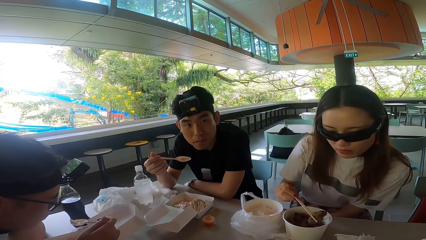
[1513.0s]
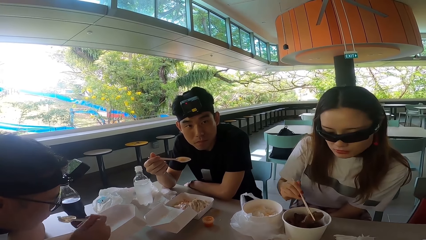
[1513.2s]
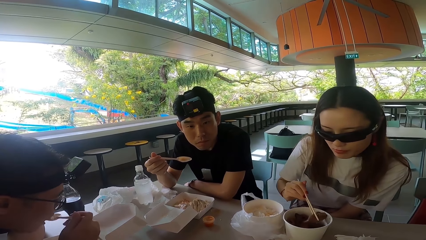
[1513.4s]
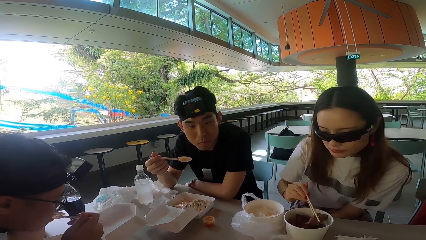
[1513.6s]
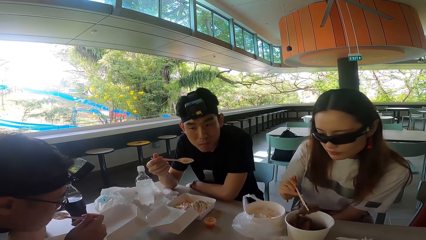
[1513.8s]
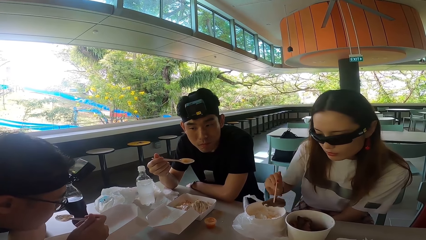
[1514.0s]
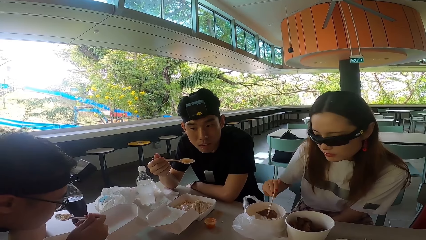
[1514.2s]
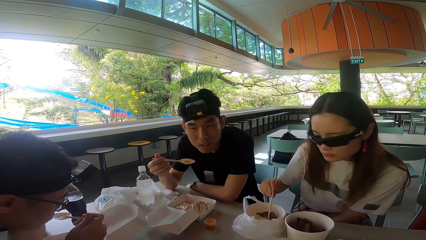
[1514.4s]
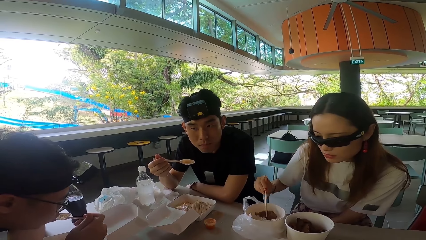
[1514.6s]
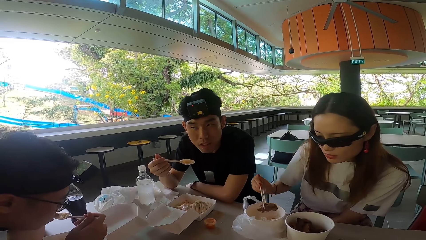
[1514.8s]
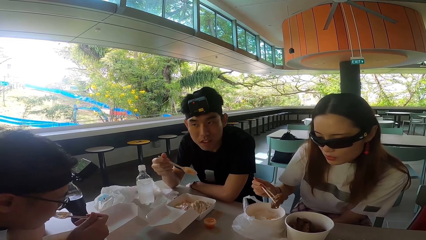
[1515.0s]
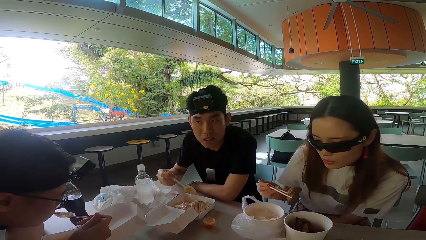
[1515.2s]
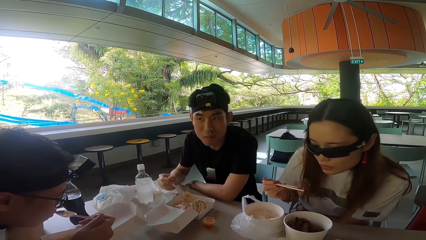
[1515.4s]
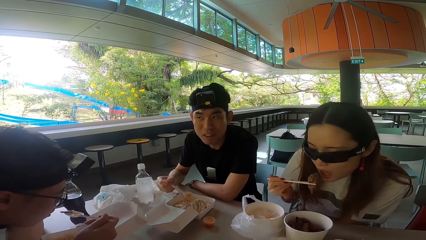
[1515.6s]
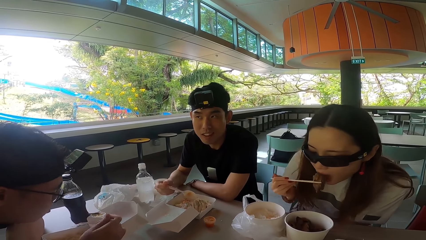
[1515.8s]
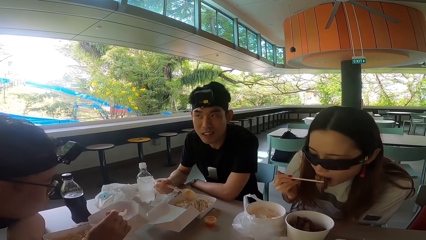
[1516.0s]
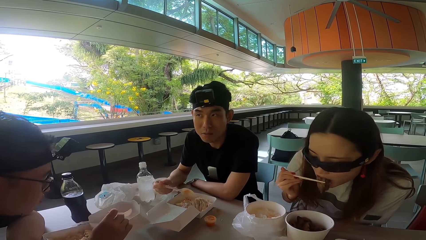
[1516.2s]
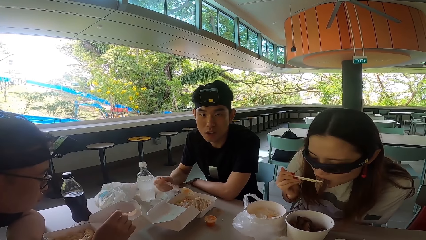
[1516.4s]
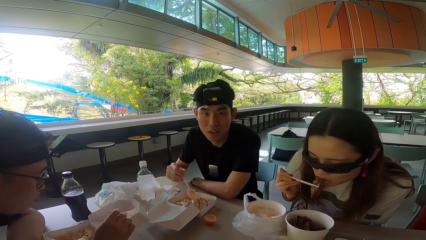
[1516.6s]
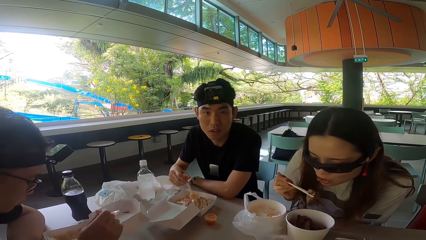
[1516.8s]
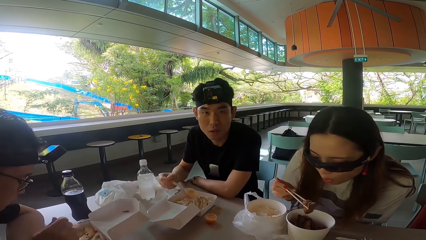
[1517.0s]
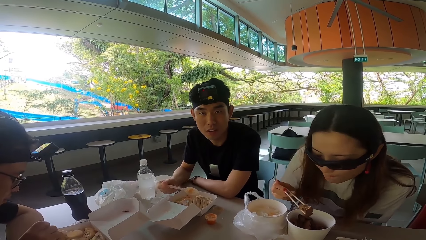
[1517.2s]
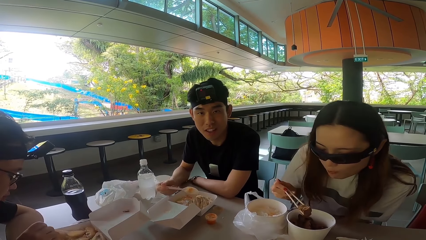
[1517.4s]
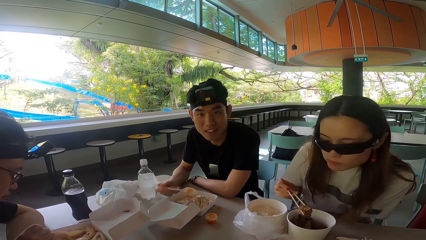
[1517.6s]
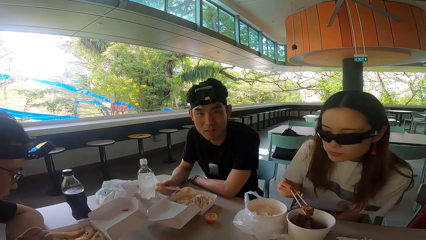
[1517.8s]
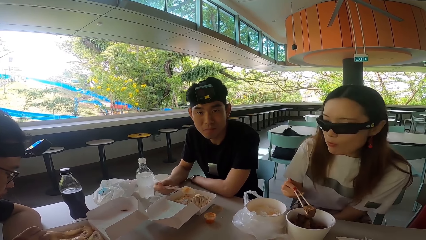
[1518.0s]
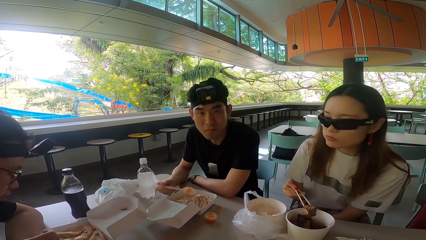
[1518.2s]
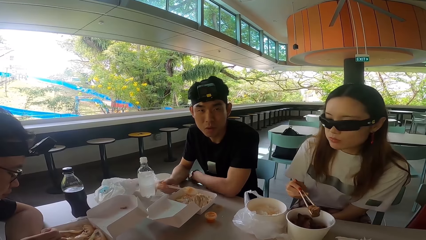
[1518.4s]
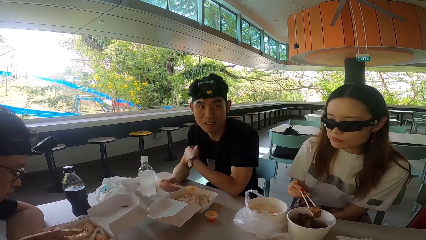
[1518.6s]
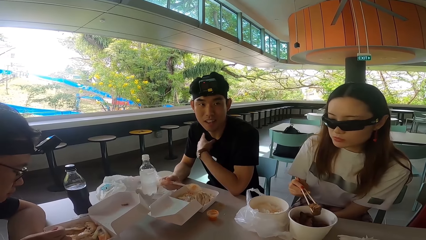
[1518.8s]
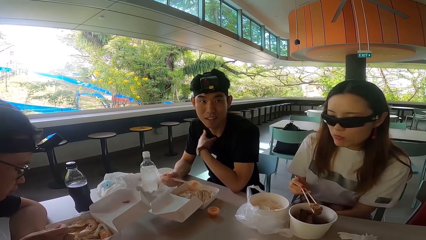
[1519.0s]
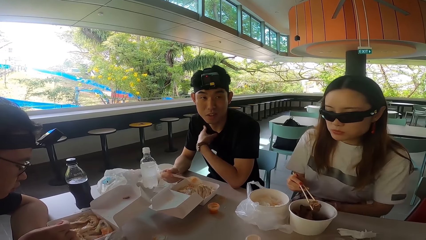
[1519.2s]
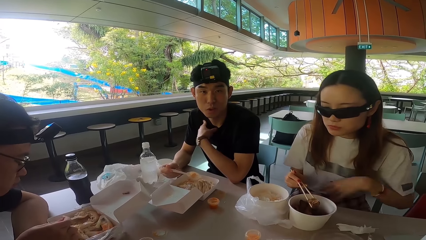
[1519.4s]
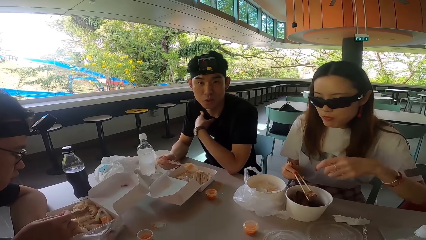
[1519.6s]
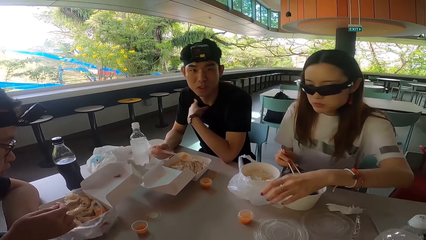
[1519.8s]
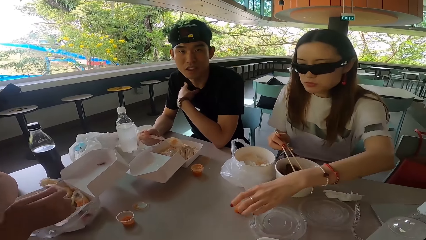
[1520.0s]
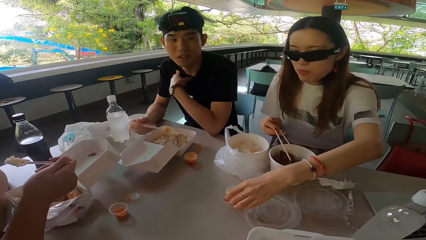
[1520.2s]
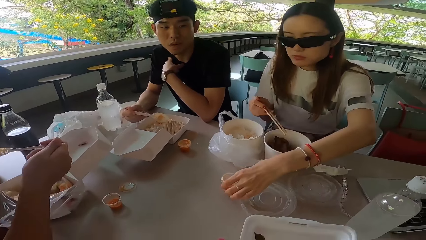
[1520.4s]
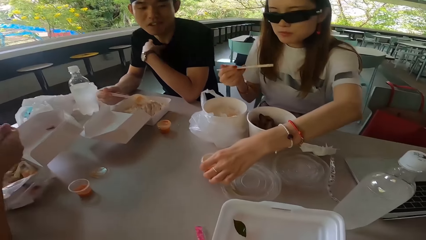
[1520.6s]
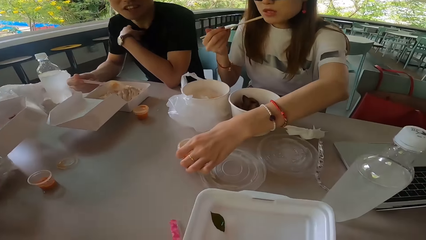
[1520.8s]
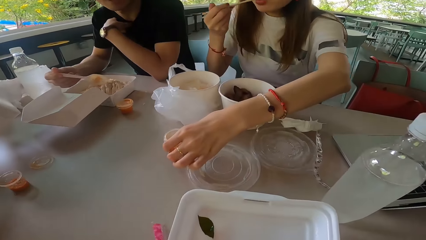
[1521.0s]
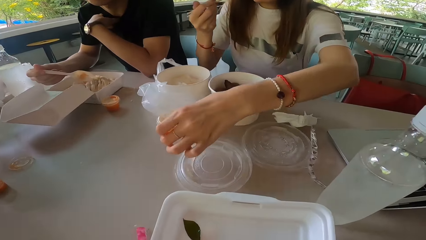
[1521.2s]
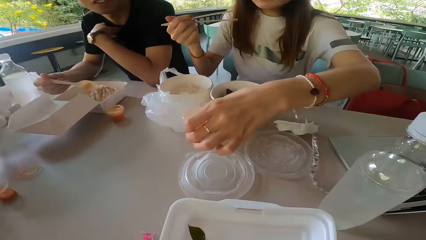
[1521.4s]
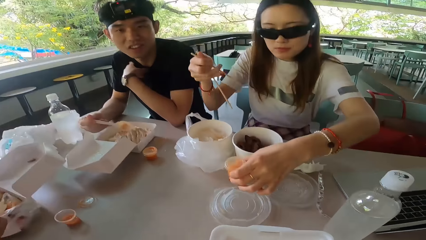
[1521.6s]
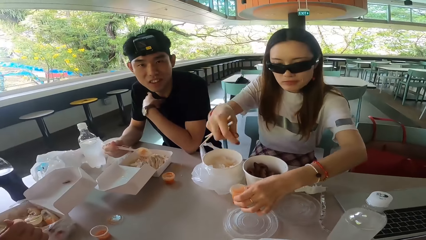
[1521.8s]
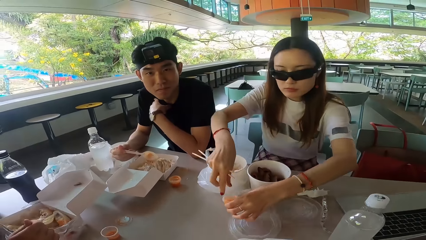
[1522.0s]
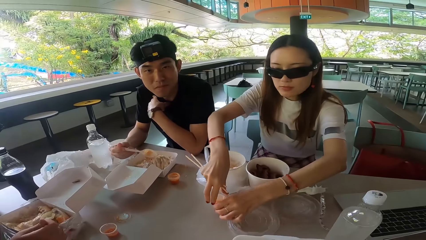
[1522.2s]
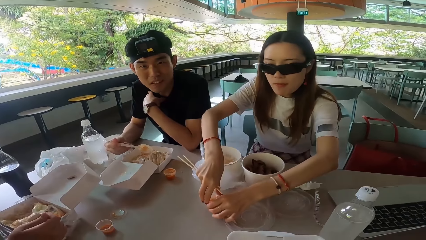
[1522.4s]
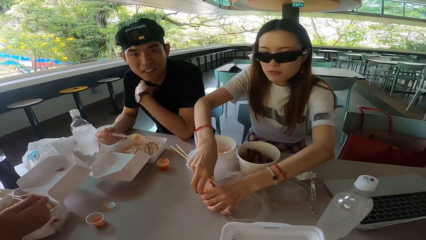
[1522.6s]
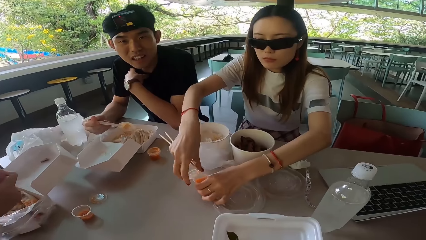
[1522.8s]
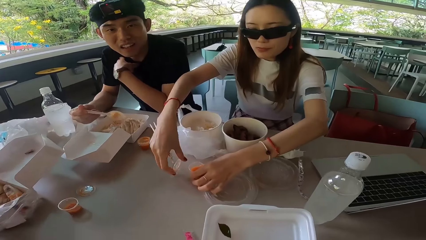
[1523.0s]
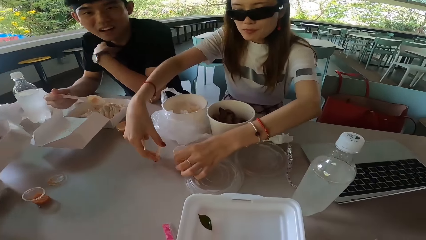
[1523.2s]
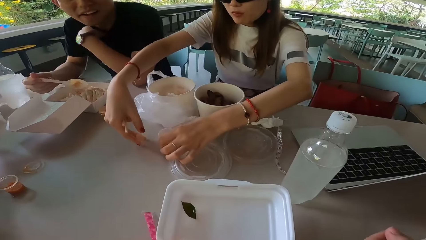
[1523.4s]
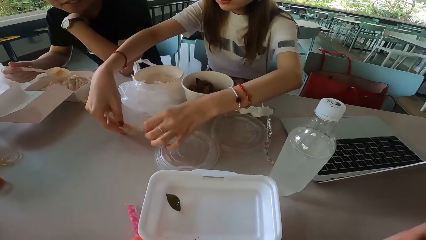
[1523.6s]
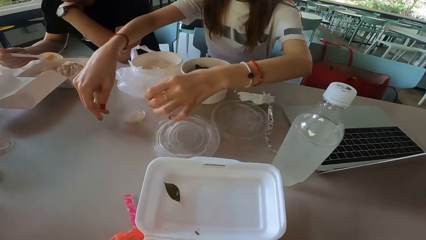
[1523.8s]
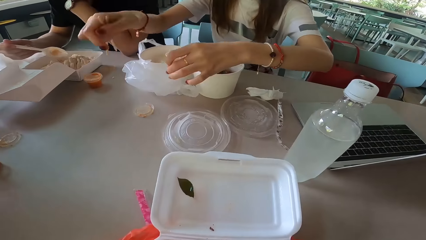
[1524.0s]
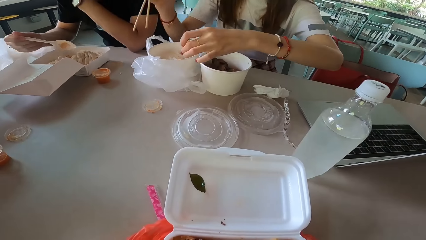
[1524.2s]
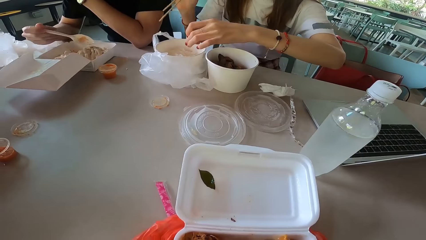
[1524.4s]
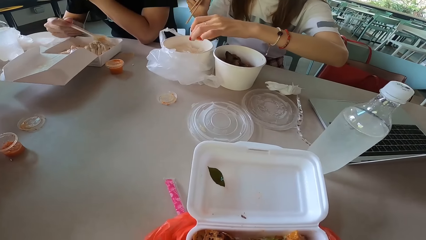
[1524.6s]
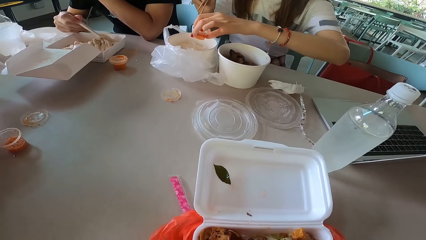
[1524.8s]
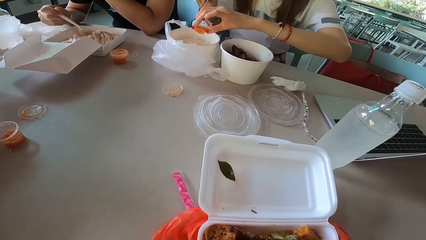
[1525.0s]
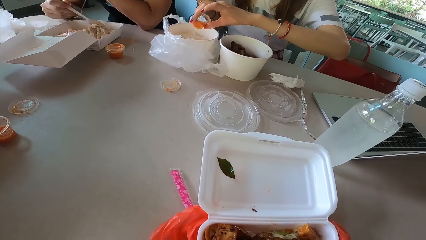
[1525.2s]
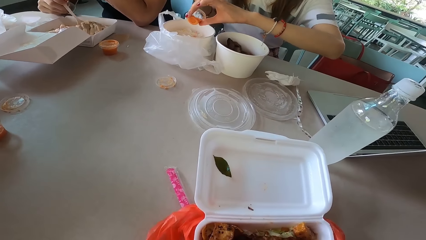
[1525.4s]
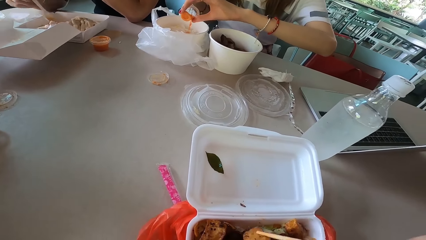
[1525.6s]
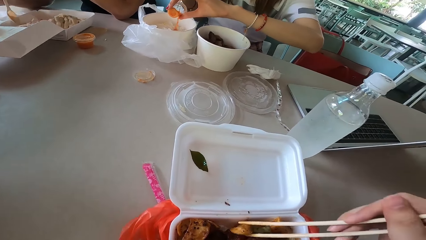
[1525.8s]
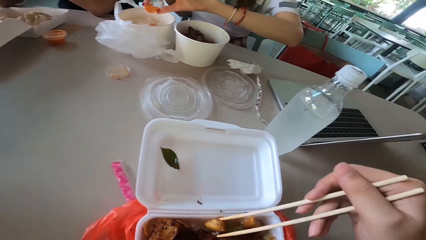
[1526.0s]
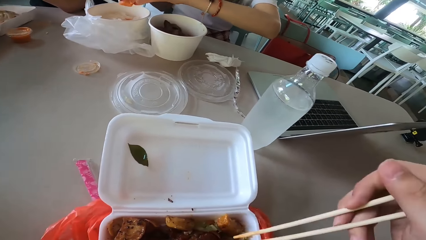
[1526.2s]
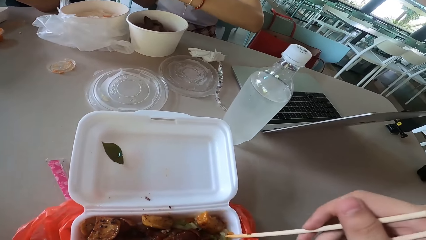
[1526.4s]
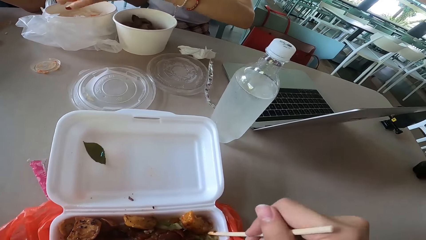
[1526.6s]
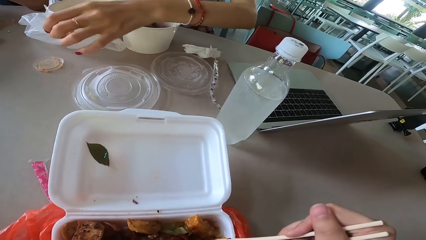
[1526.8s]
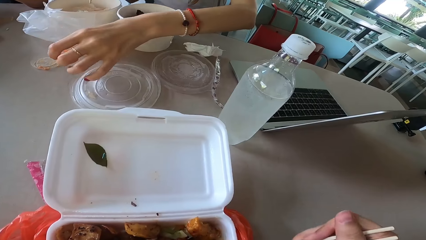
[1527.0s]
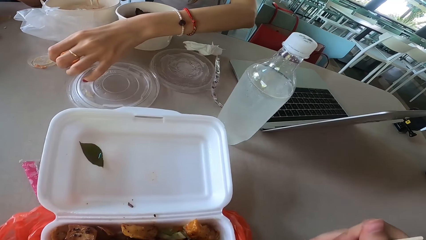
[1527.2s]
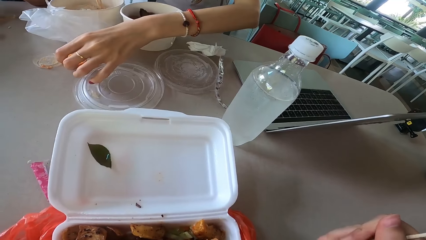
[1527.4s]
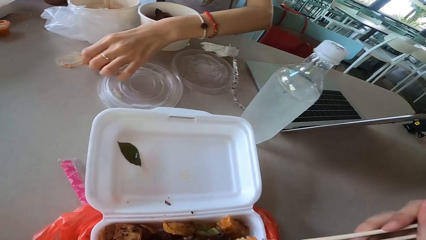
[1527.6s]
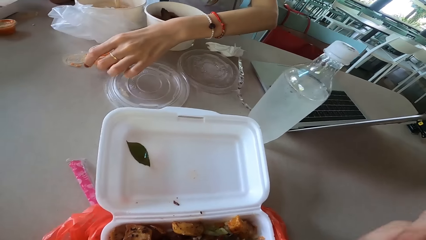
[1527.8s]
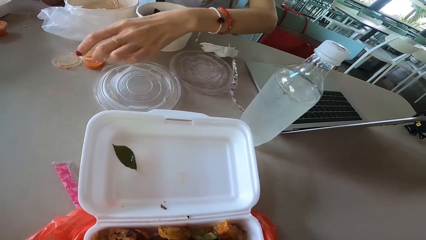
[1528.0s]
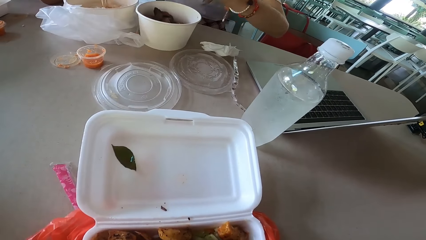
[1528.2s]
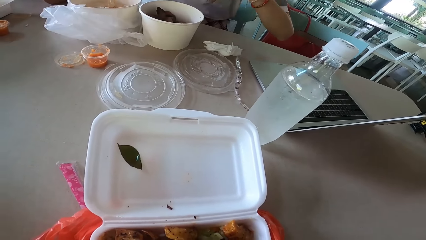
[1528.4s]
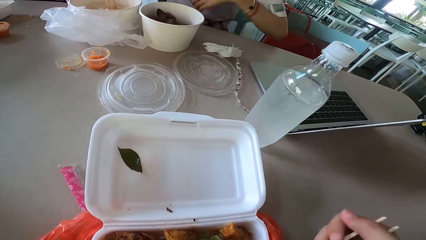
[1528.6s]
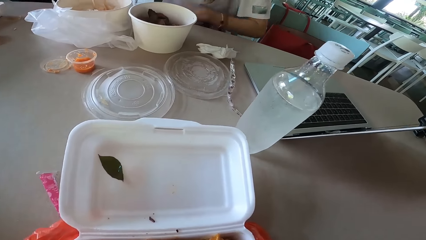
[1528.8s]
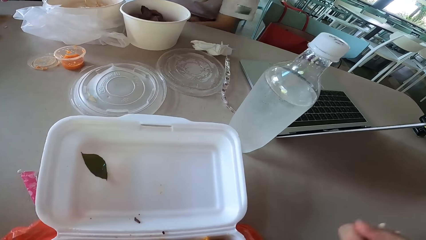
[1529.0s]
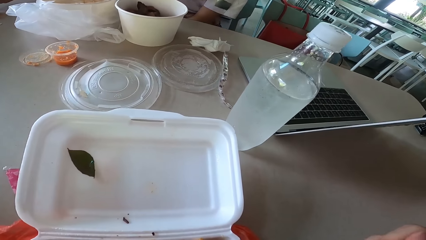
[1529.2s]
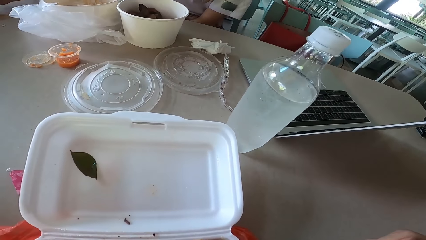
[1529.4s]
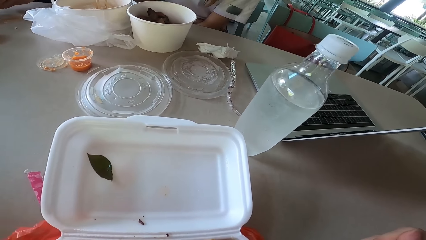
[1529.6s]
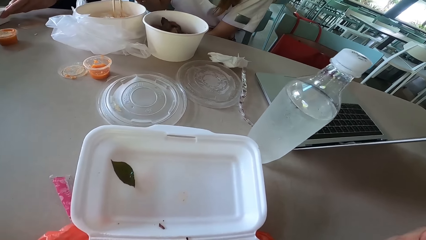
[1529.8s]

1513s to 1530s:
A lady picks something. A man eats the rice. The lady puts something in the rice and eats something. Another man sways his hand. The lady bites something. The other man holds his chest and lifts his hand. The first man scoops the rice with a spoon. The lady picks sauce. The first man eats something. The lady puts the sauce on the table, opens the sauce, puts the lid on the table, lifts the sauce, and adds the sauce to the rice. The other man mixes something. The camera wearer holds meat with chopsticks and moves something. The lady puts the sauce on the table.
